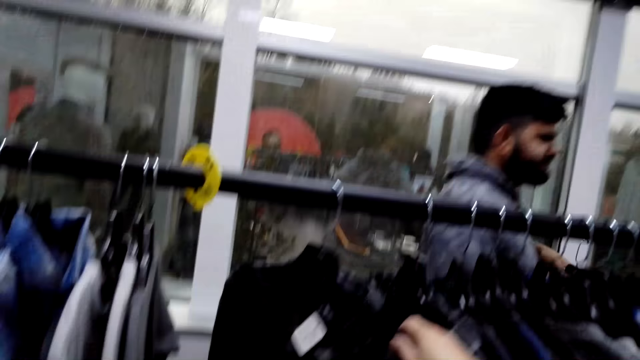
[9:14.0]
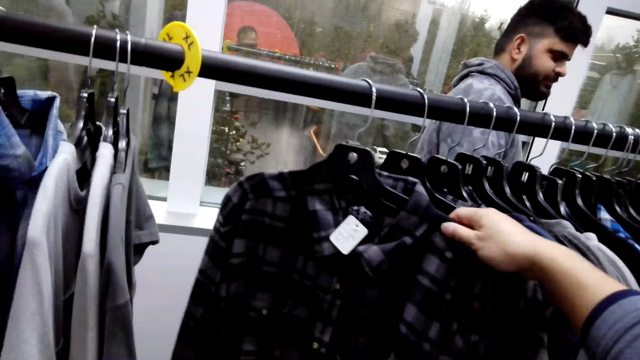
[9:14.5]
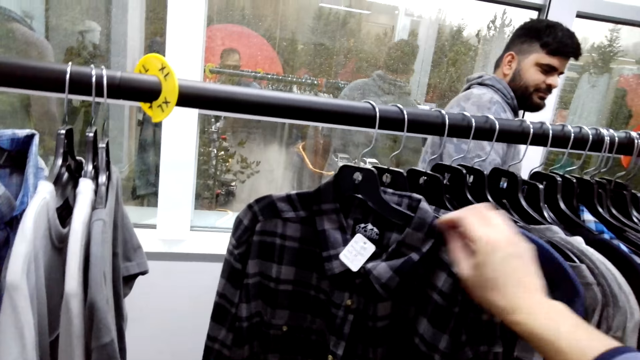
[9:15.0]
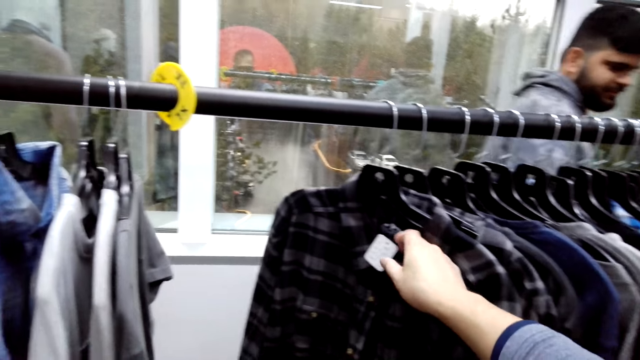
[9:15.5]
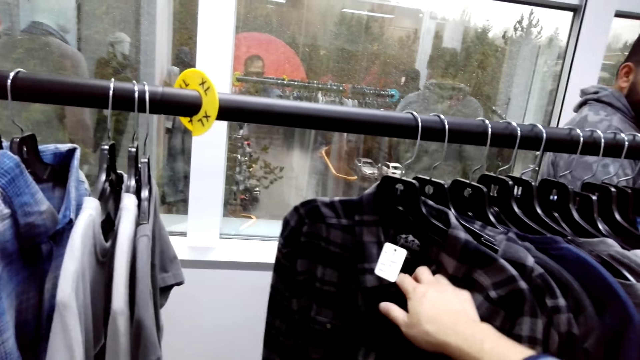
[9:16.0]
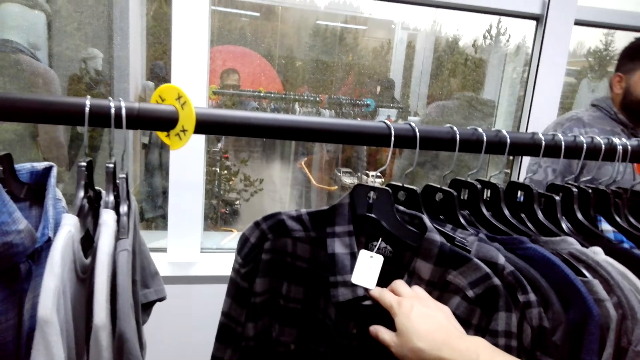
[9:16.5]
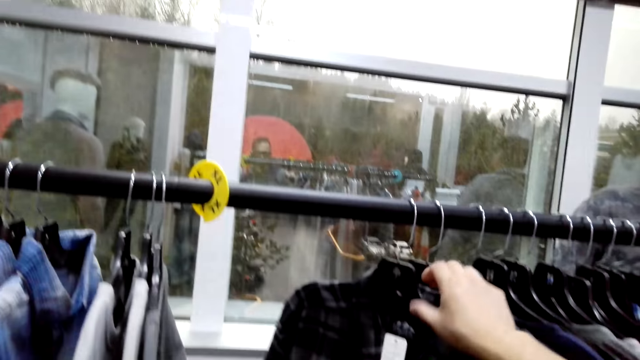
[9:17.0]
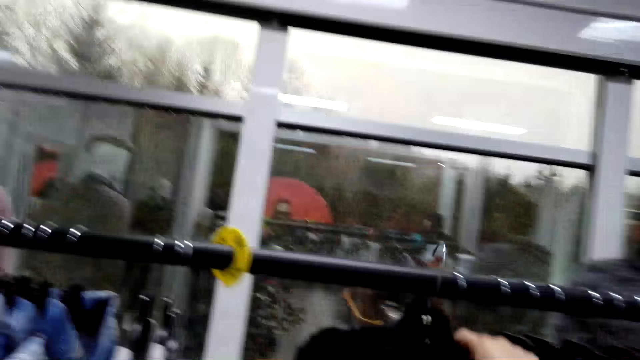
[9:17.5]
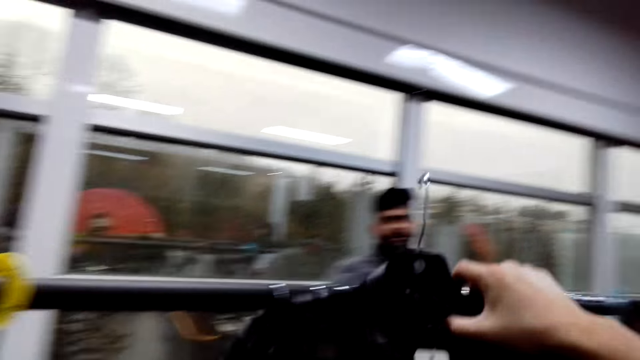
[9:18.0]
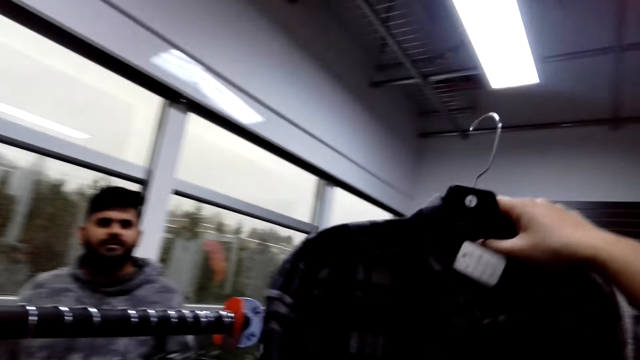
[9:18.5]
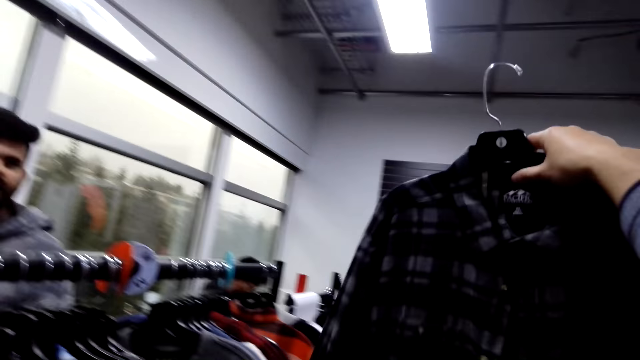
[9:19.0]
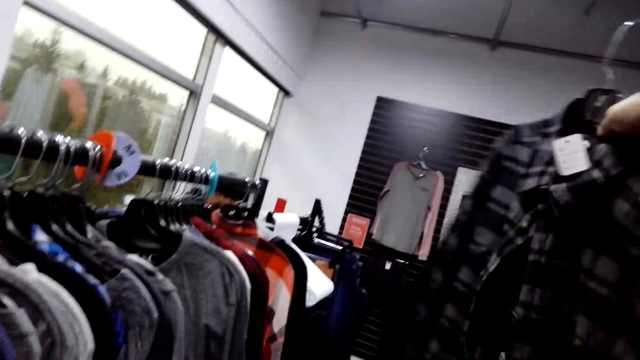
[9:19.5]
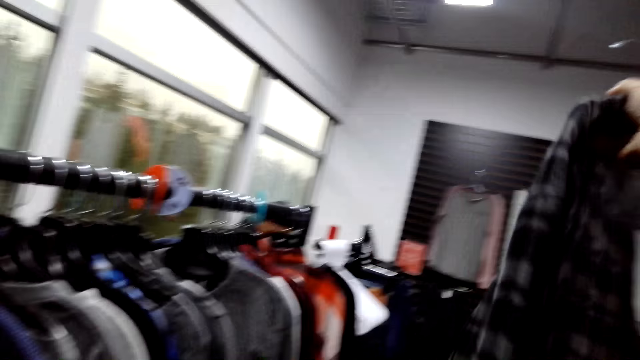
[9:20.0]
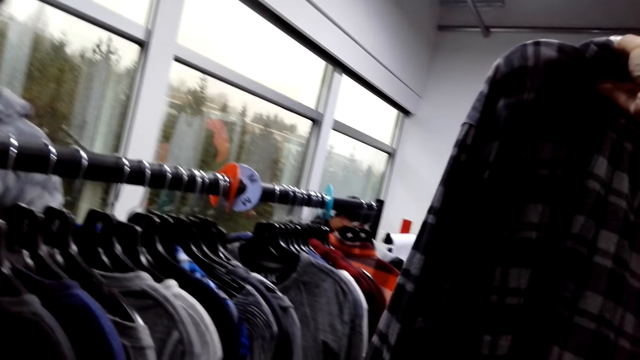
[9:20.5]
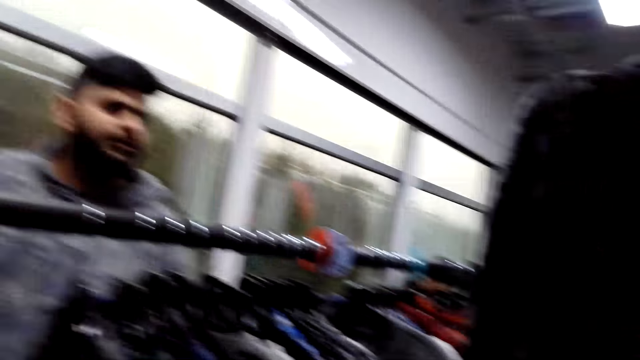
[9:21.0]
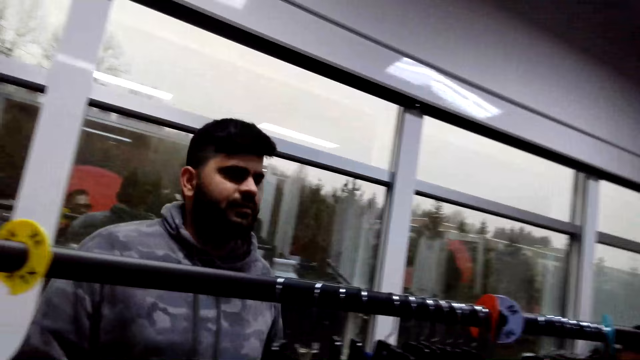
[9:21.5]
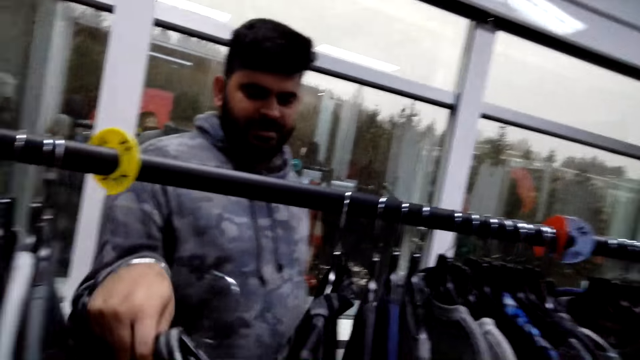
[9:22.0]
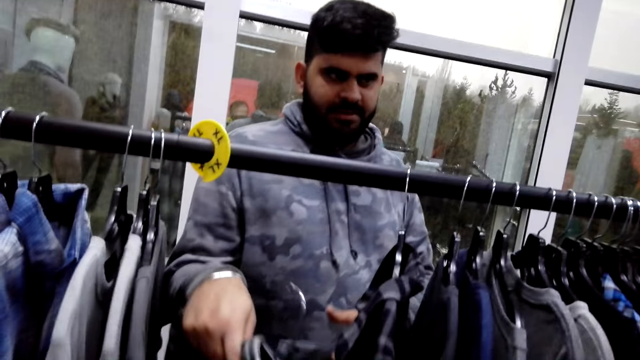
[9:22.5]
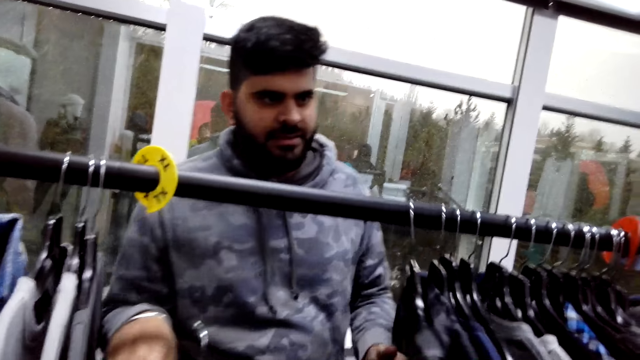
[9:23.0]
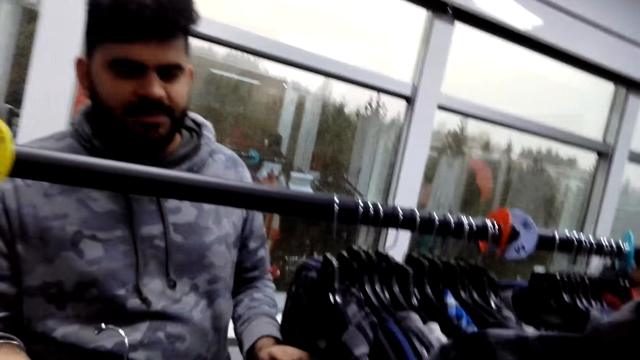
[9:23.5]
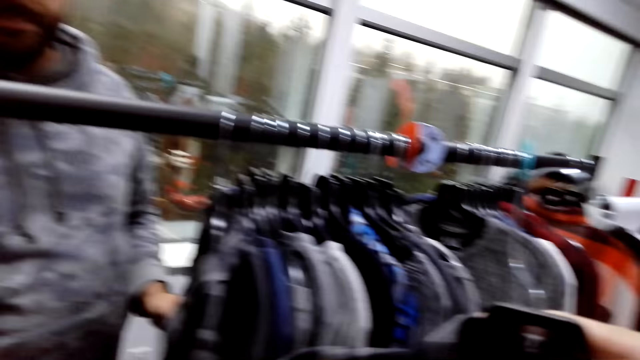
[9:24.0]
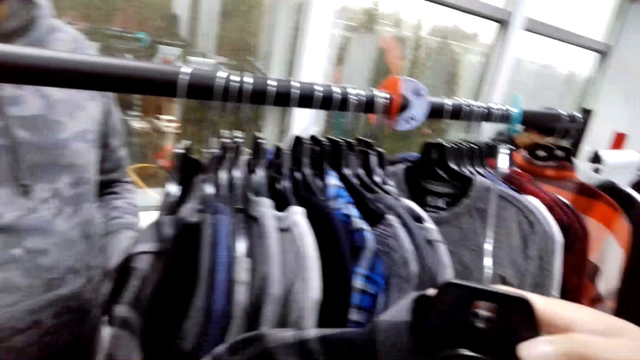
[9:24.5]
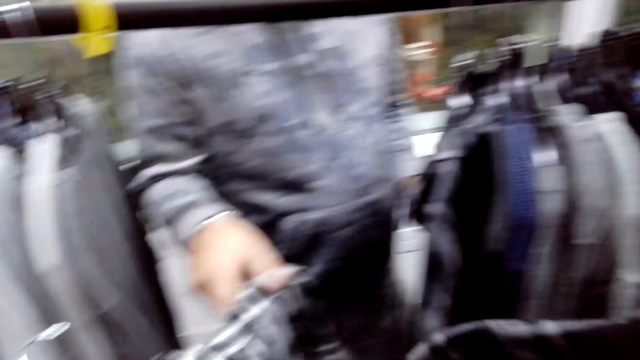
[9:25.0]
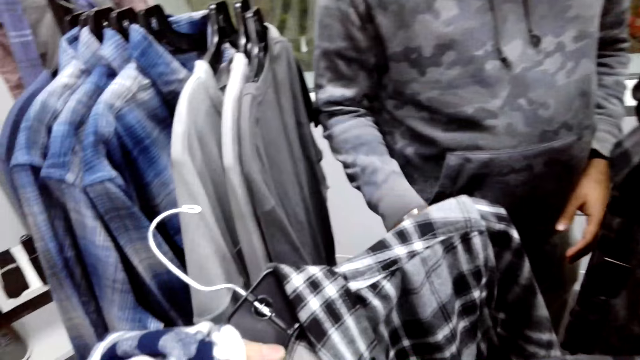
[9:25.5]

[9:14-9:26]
The camera wearer touches a t-shirt. They remove the t-shirt from a hanging rod. They hold the t-shirt high. A man places a t-shirt on something.

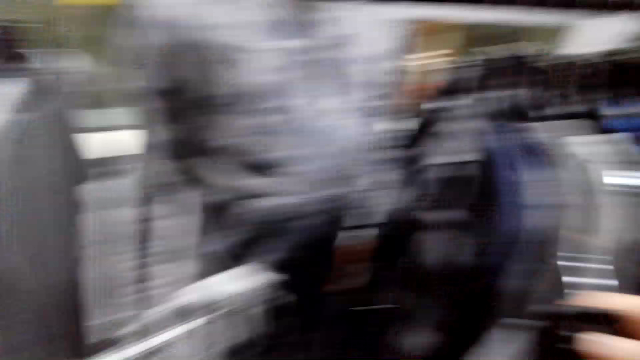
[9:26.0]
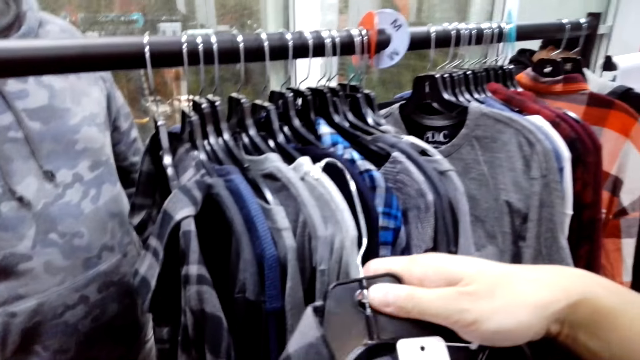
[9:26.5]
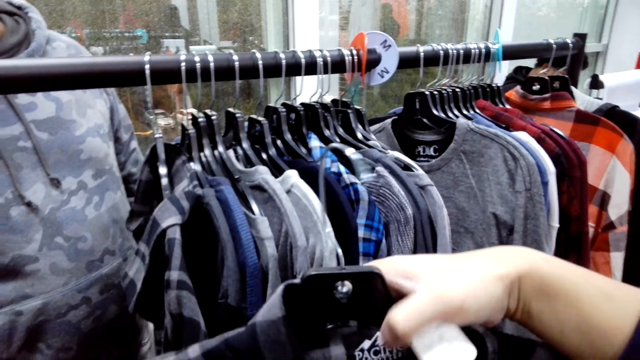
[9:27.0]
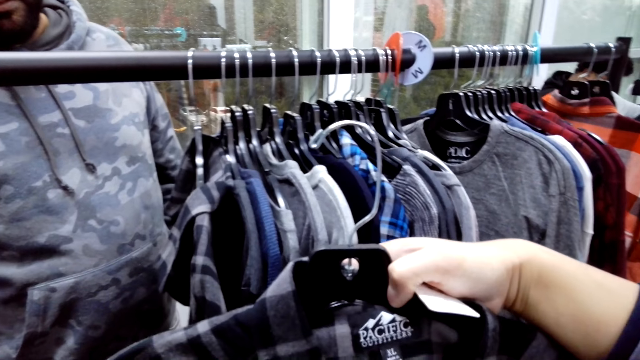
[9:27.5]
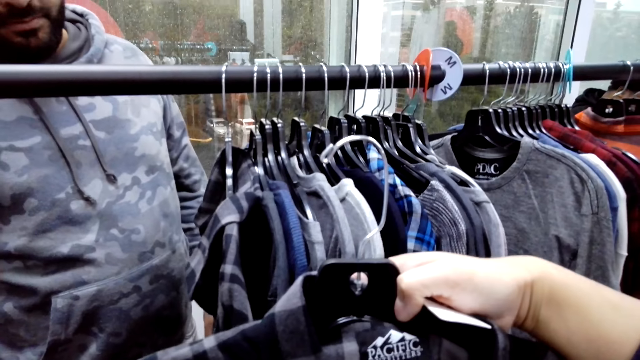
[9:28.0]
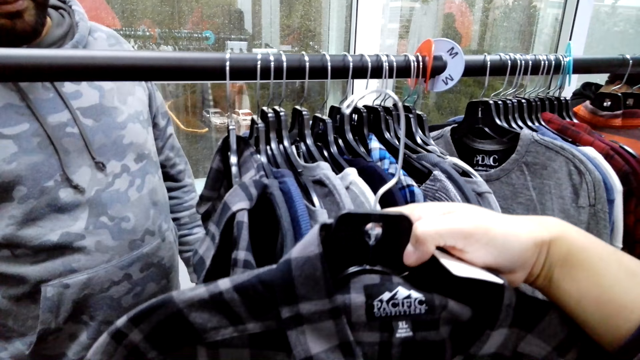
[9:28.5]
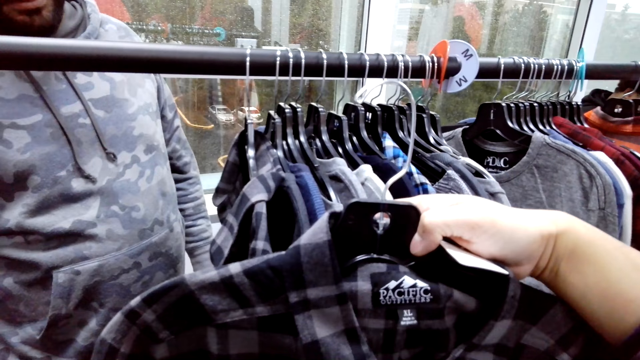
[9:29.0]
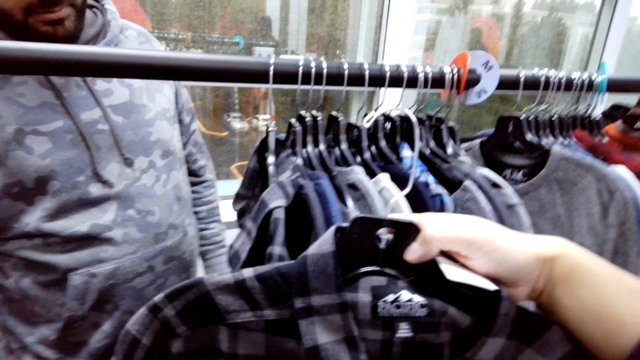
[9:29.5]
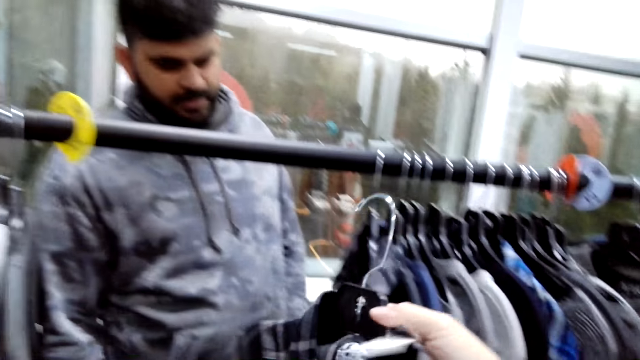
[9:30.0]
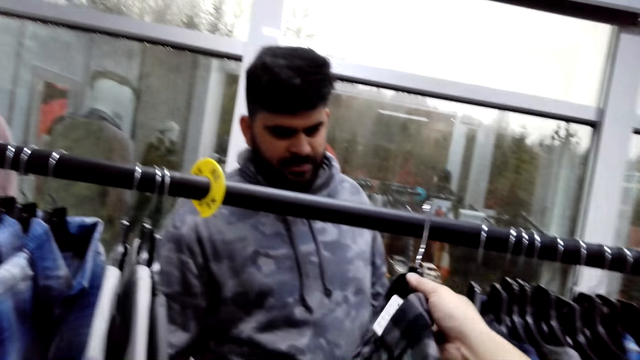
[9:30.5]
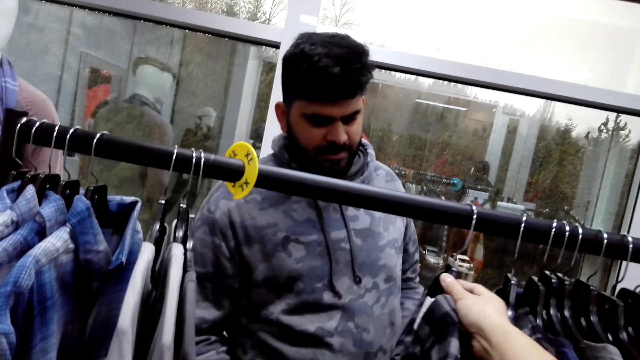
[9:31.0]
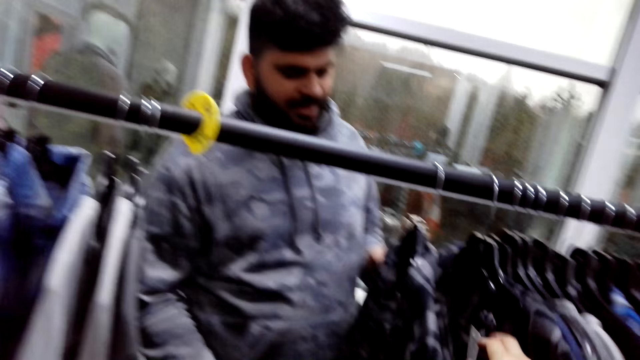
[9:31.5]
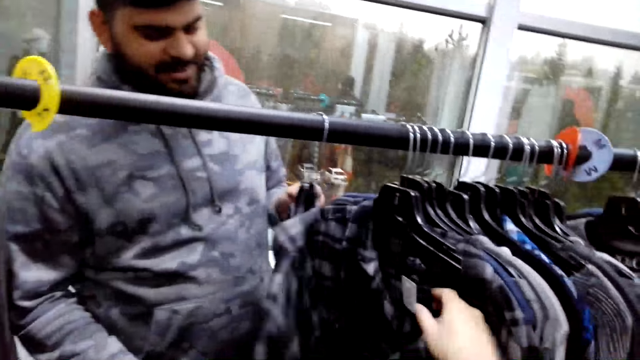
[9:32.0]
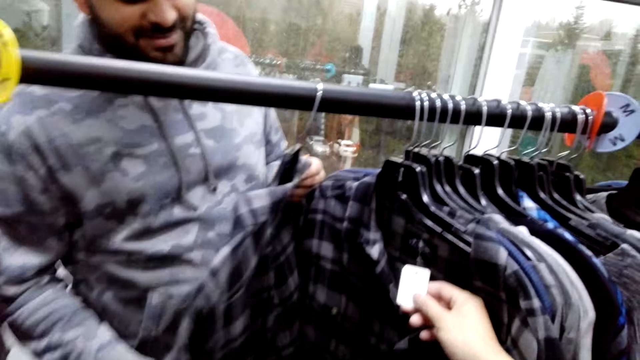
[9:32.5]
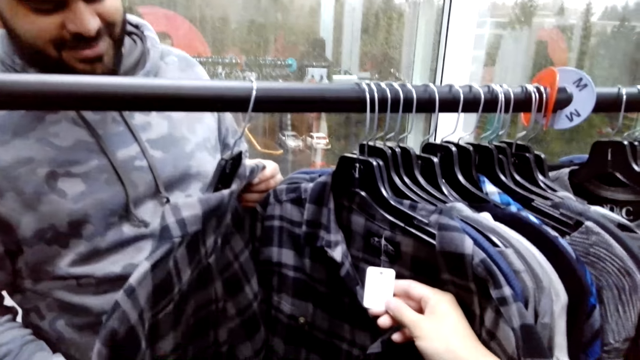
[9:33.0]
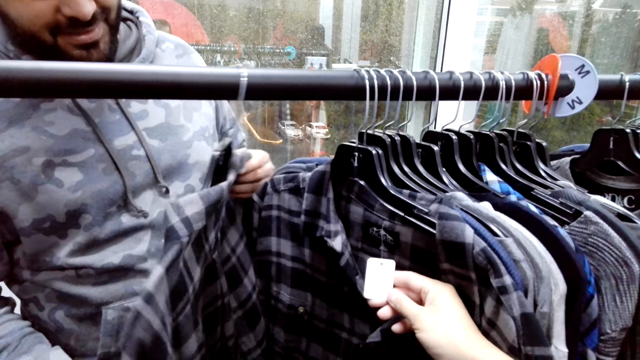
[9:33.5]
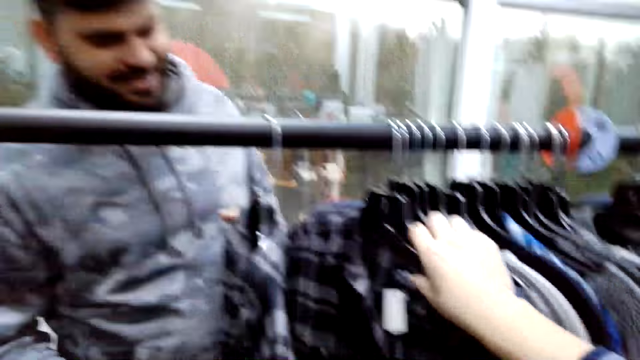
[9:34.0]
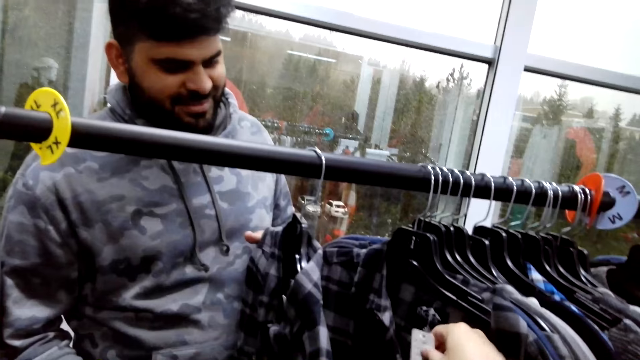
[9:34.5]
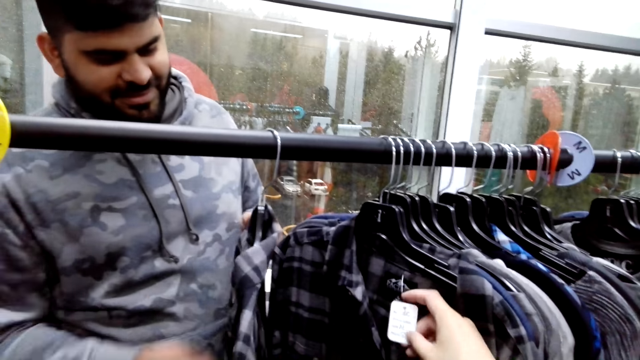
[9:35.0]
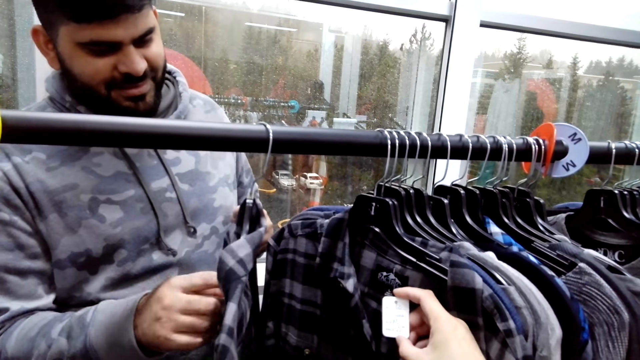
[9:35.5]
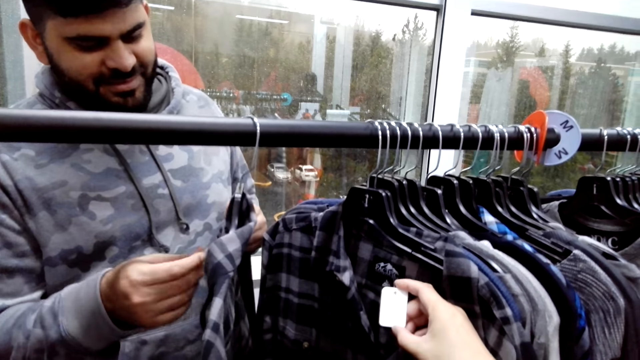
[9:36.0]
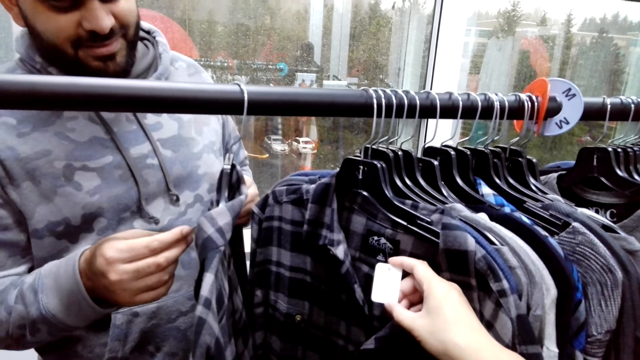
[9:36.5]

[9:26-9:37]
The camera wearer pushes the price tag on the t-shirt away. They check the shirt label. They hang the t-shirt on the hanging rod. A man holds a t-shirt. The camera wearer holds a price tag. They check the shirt price tag.
